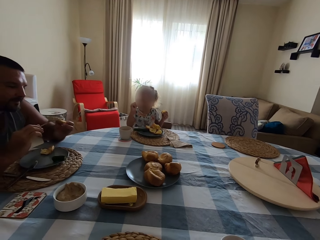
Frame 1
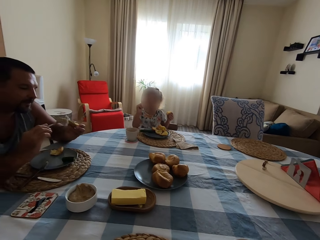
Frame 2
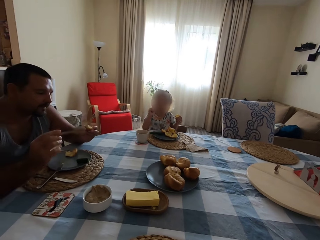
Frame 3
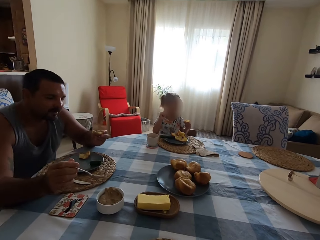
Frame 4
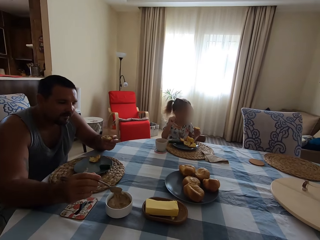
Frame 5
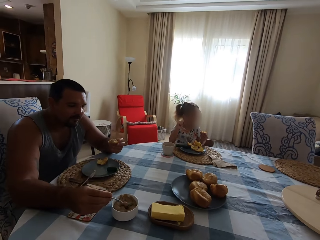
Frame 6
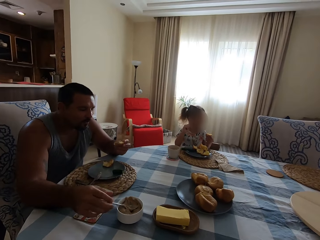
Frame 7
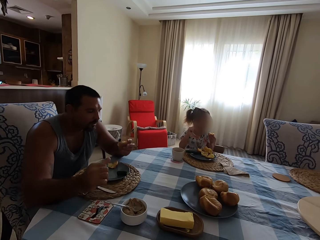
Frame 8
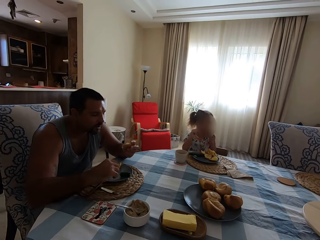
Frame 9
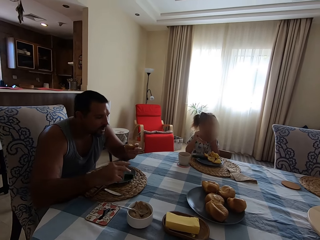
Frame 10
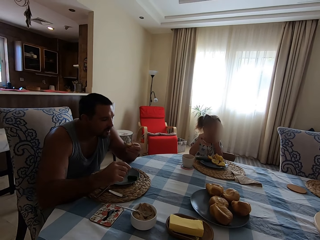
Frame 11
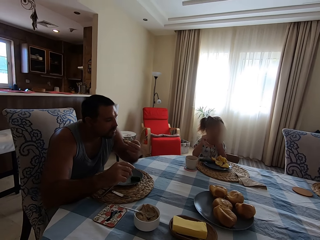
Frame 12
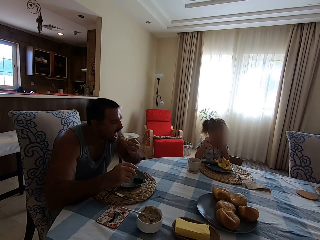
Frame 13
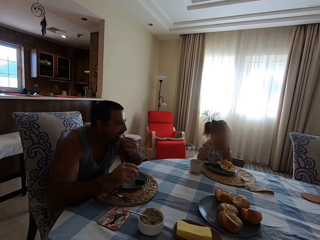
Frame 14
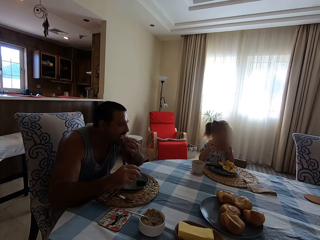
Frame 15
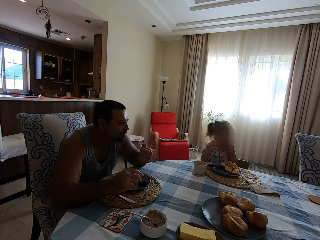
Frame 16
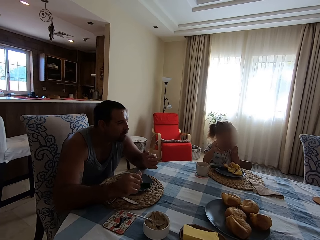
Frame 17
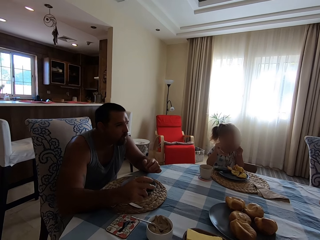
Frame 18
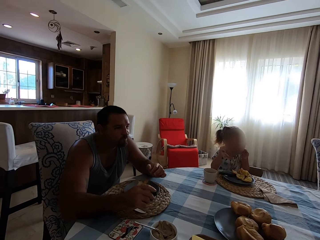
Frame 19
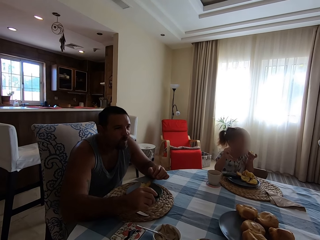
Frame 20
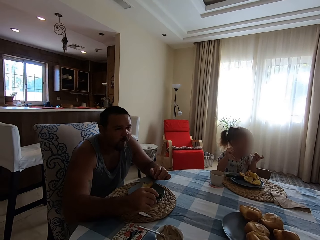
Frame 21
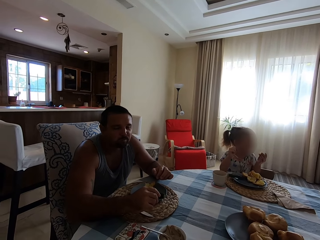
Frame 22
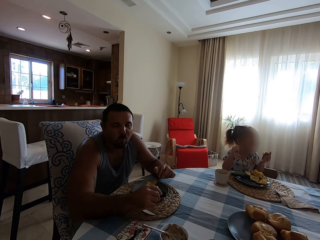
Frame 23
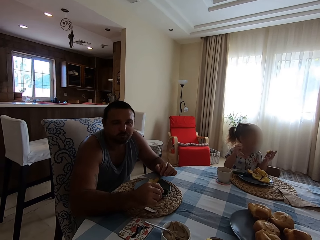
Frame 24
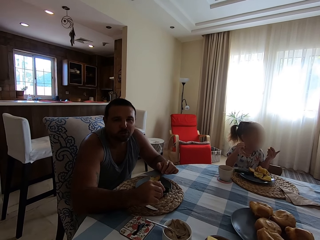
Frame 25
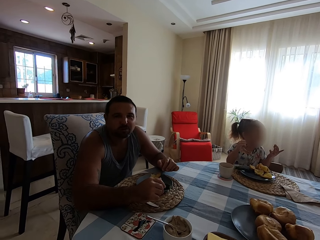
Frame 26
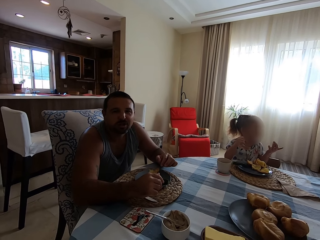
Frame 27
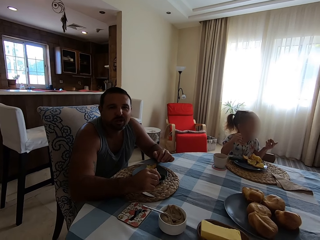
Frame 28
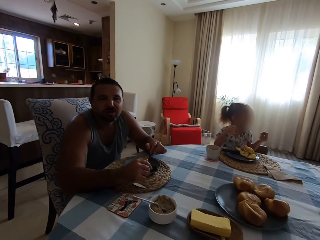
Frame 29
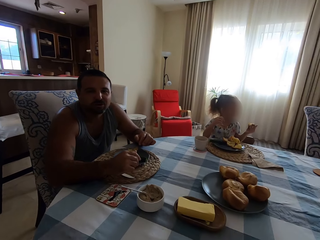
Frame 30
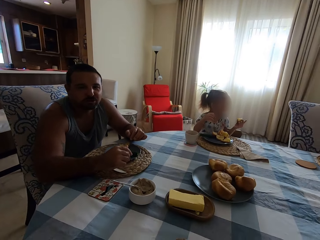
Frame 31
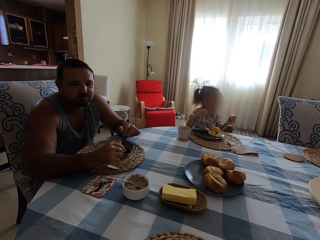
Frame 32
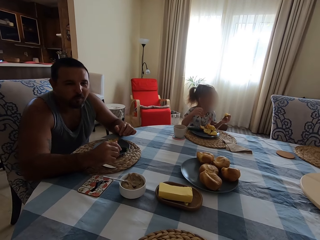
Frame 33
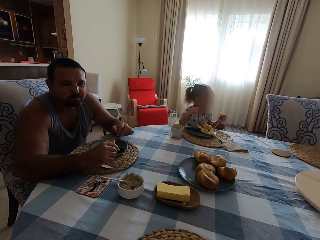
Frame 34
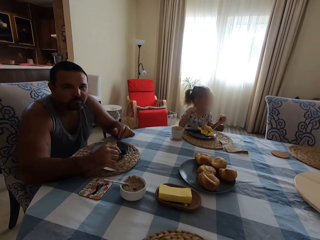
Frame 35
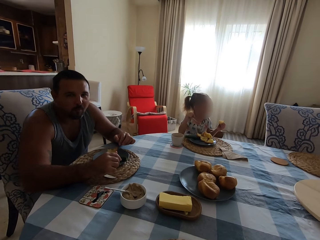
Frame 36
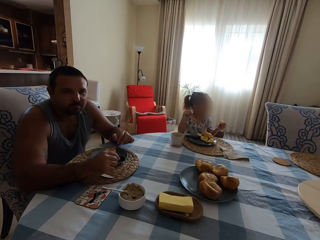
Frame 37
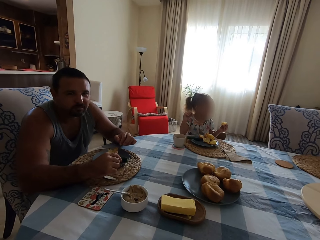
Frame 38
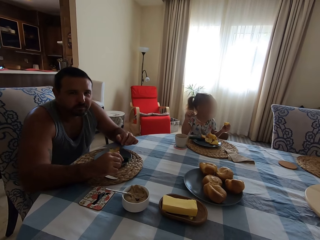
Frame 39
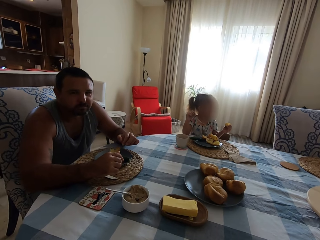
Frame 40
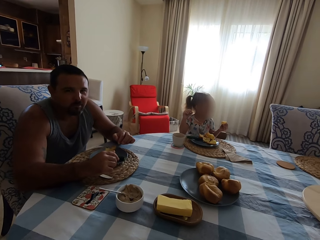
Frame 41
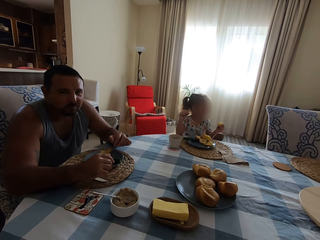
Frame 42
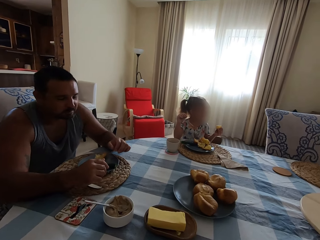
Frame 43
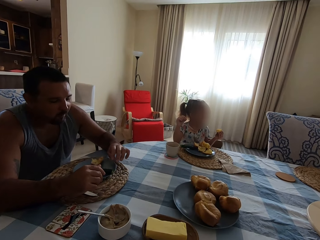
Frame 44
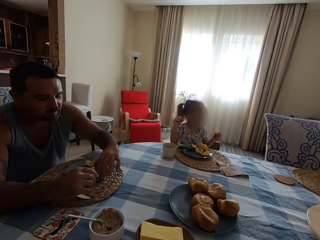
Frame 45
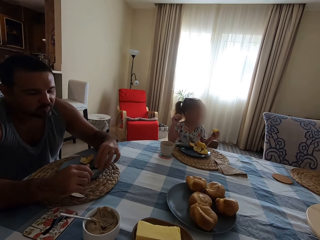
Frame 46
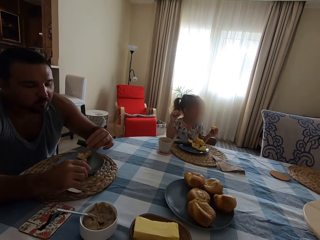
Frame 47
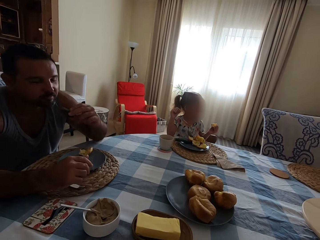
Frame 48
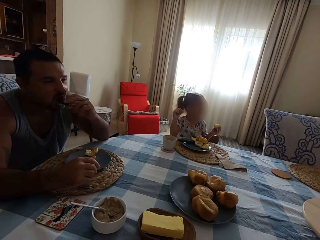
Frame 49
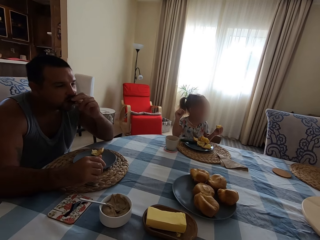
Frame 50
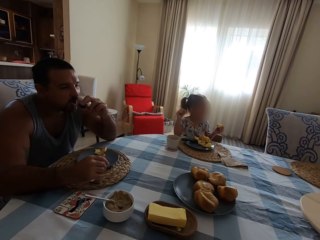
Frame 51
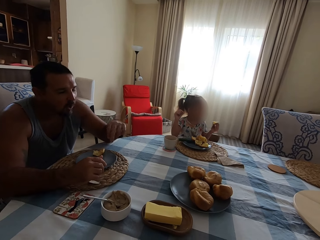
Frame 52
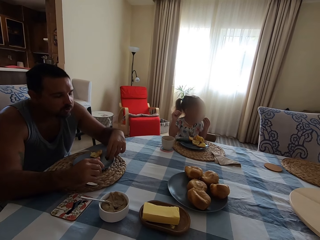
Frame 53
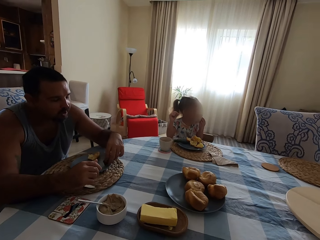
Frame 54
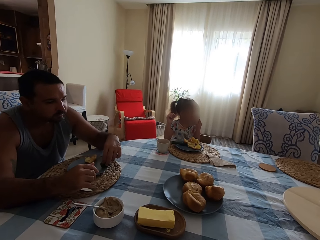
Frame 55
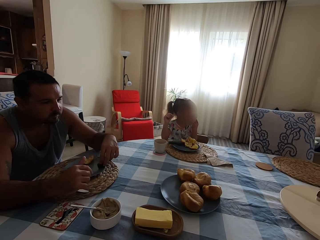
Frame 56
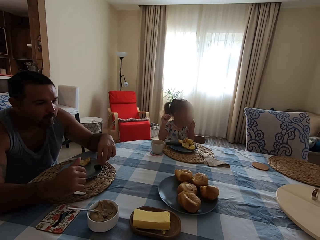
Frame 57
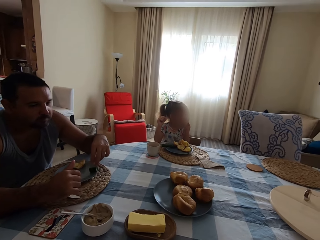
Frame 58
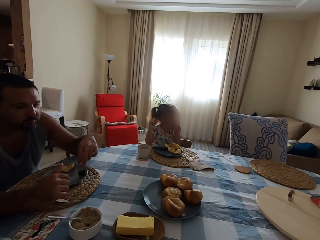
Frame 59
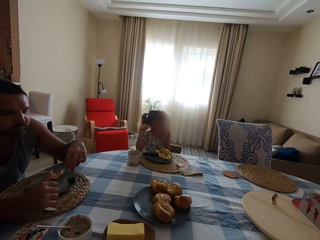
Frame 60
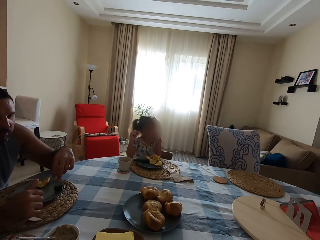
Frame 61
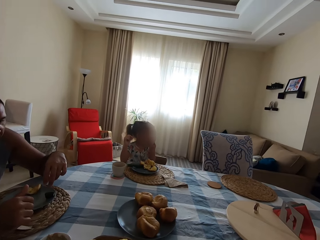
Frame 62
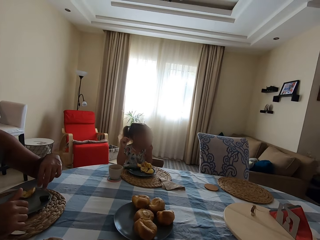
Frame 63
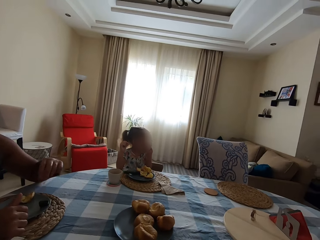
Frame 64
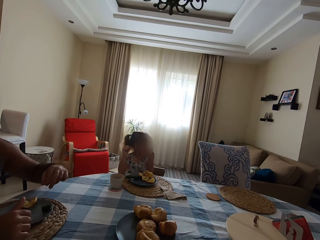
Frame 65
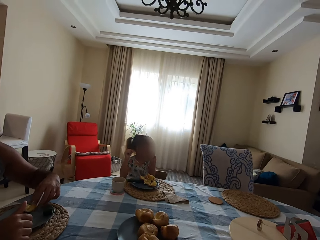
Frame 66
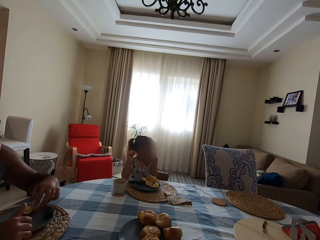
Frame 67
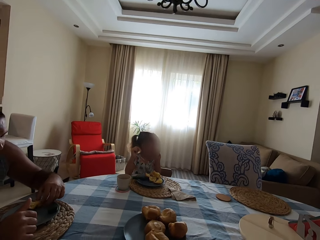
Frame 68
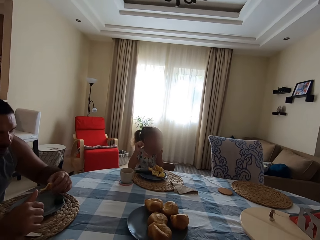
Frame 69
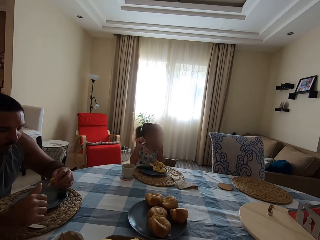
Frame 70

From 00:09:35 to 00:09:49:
A man spreads the peanut on the Yorkshire pudding. The camera wearer puts the spoon on the bowl. The man talks to the camera wearer, puts the spoon in the bowl of peanut, and eats the cake. The camera wearer talks to the man. The man talks to the camera wearer and looks at the camera wearer. A girl looks at something. The camera wearer talks to the man. The man picks up the cucumber in the plate, eats the cucumber, and puts the cucumber on the plate. The camera wearer talks to the man. The man picks up the Yorkshire pudding in the plate.

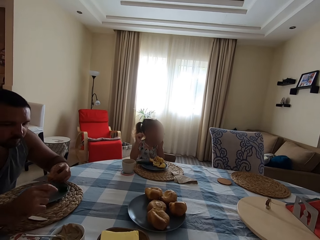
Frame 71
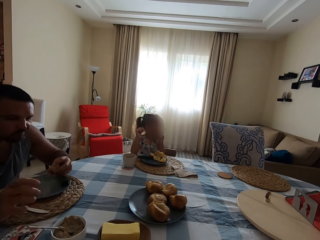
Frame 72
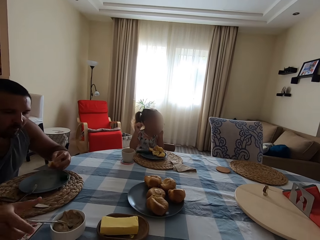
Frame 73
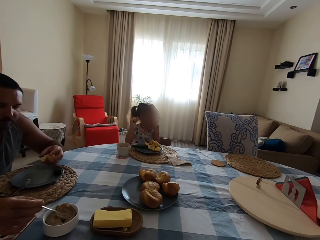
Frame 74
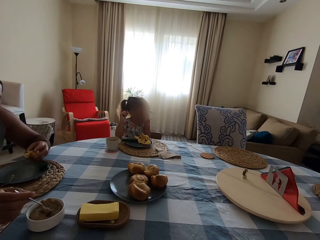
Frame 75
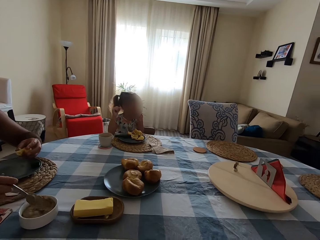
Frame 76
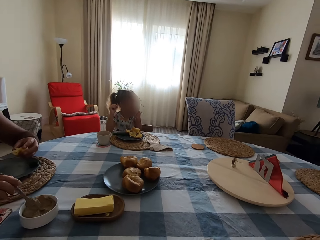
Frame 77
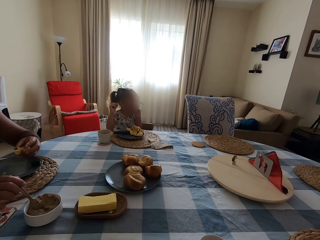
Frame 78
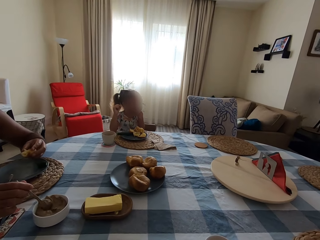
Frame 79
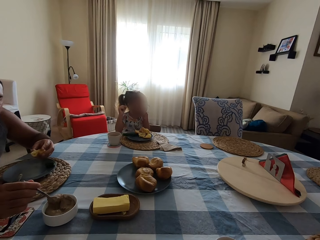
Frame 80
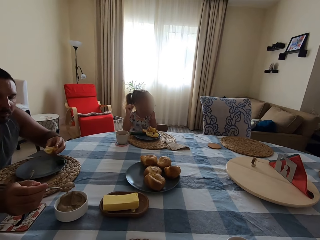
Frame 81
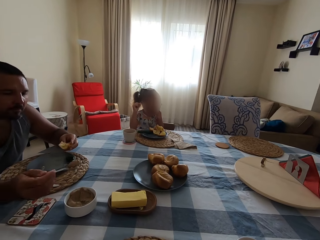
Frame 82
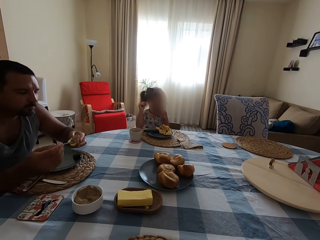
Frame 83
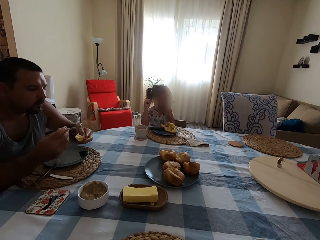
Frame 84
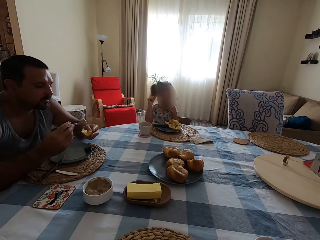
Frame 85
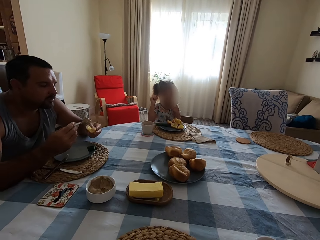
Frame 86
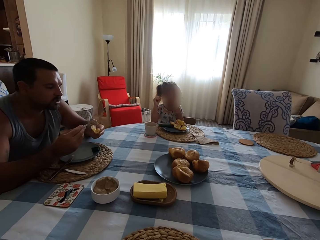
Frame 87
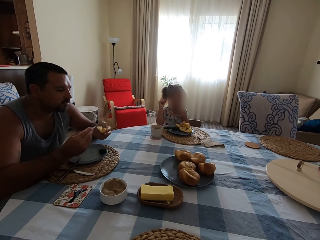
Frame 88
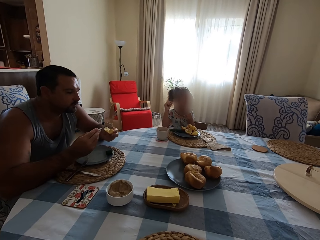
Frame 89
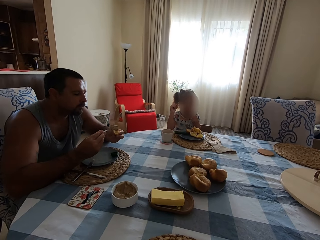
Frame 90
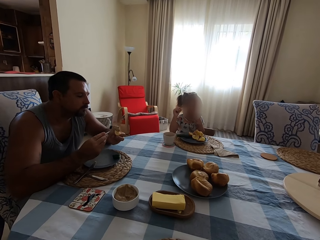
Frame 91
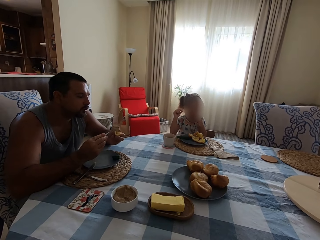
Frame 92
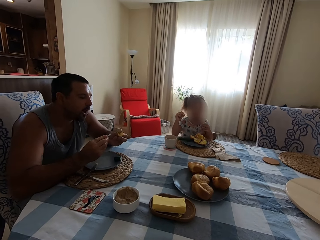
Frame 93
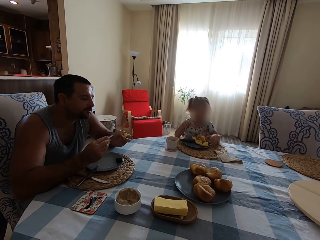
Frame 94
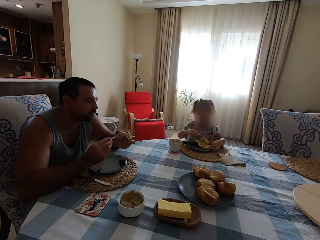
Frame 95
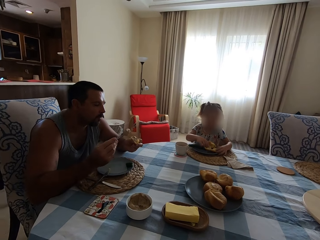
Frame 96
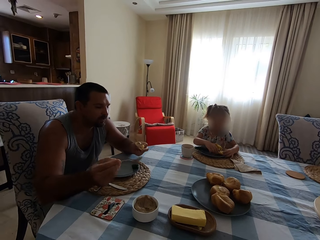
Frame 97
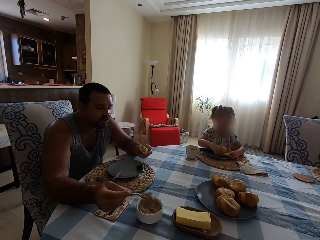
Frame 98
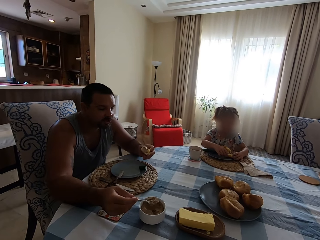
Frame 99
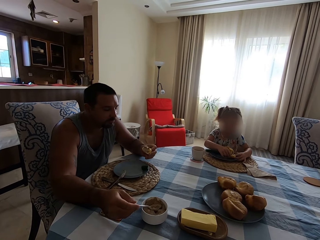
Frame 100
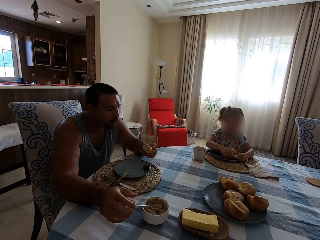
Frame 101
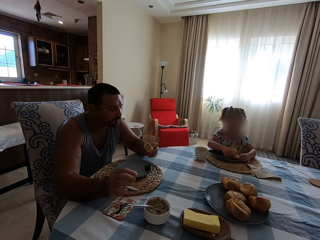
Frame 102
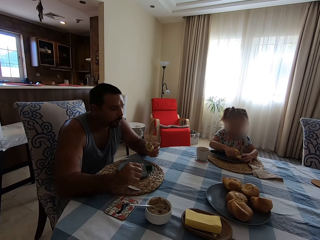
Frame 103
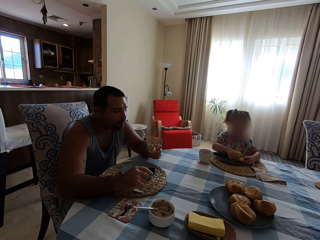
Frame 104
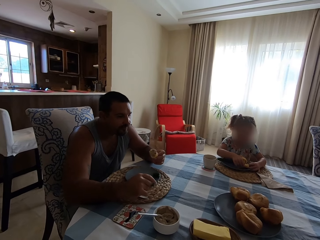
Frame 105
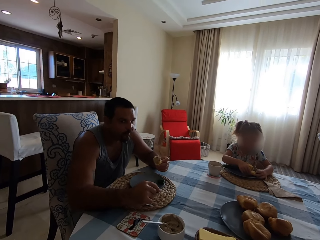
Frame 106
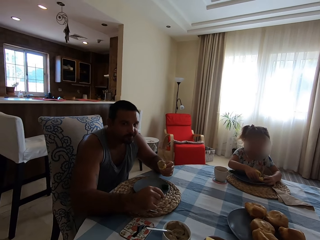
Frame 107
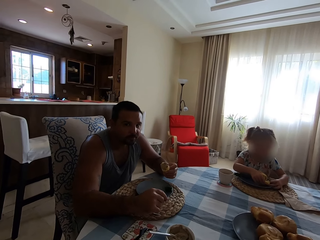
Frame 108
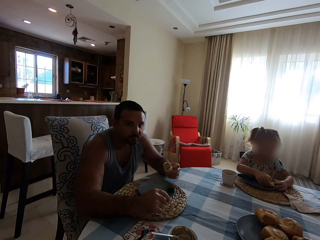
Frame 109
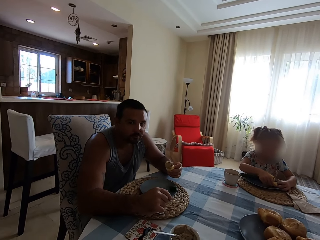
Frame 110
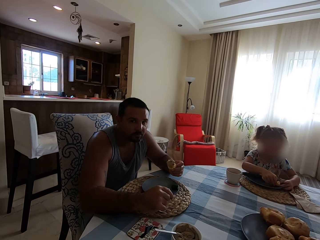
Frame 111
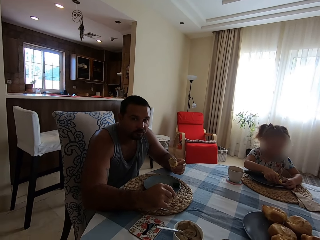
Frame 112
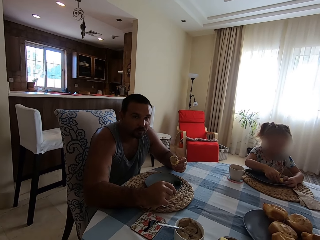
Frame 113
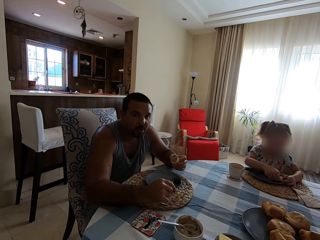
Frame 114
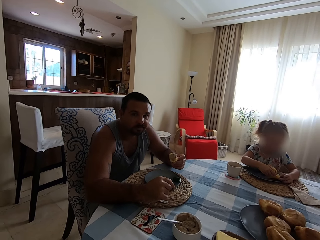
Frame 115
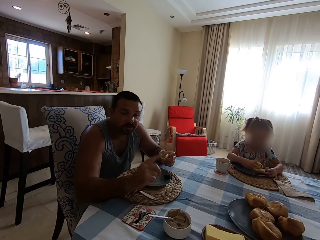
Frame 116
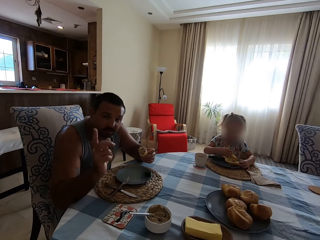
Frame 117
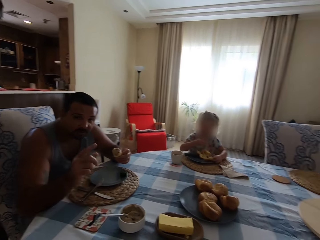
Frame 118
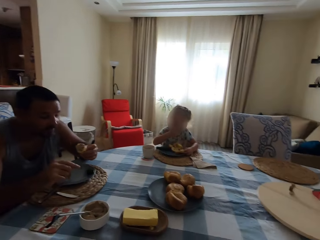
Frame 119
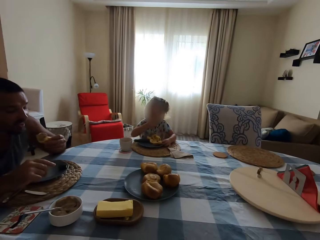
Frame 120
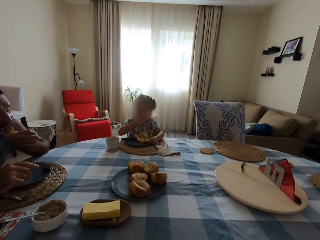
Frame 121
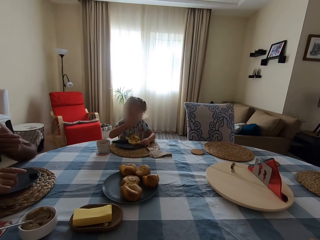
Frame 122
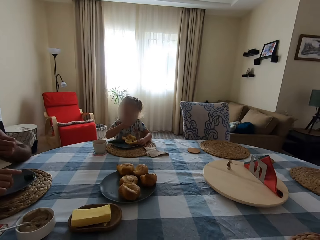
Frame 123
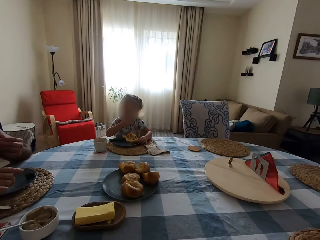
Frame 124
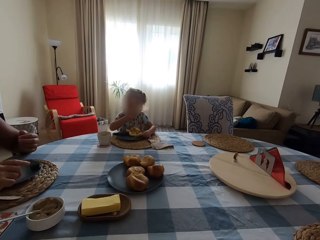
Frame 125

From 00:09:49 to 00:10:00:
A man scoops the peanut in the bowl with the spoon. The man spreads the peanut on the Yorkshire pudding or cake and talks to the camera wearer. The camera wearer talks to the man. A girl picks up the cake. The man puts the spoon in the bowl of peanut and talks to the camera wearer. The camera wearer talks to the man. The man talks to the camera wearer and points at the camera wearer. The girl eats. The man eats the cake.
